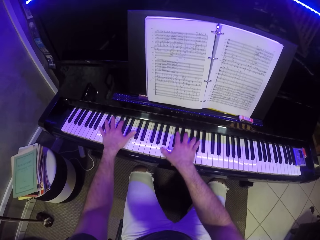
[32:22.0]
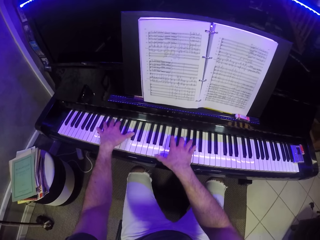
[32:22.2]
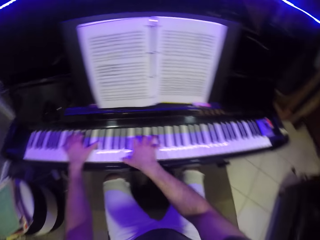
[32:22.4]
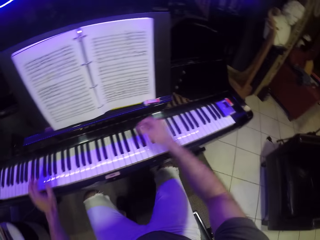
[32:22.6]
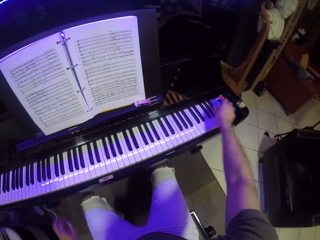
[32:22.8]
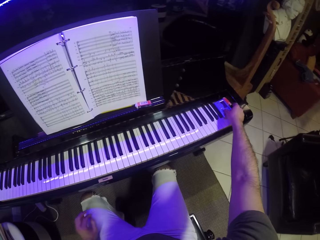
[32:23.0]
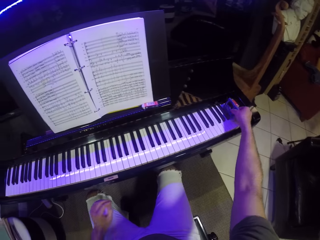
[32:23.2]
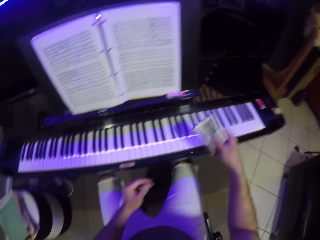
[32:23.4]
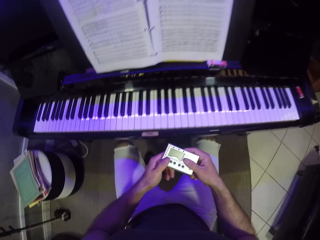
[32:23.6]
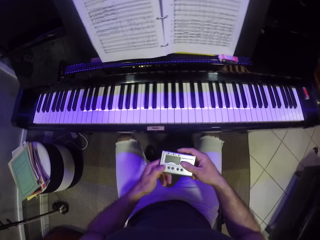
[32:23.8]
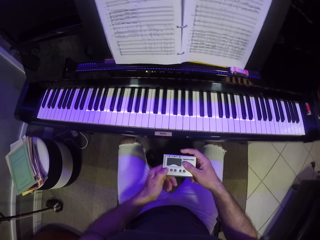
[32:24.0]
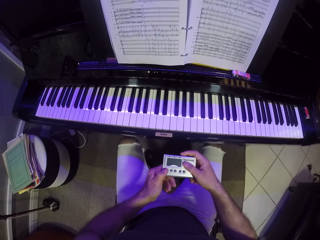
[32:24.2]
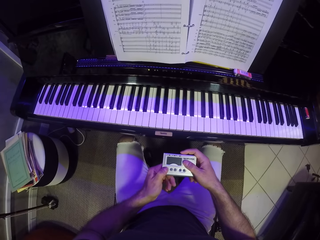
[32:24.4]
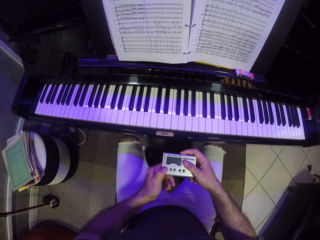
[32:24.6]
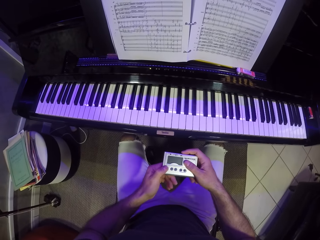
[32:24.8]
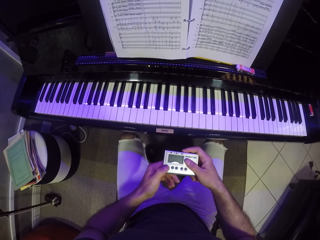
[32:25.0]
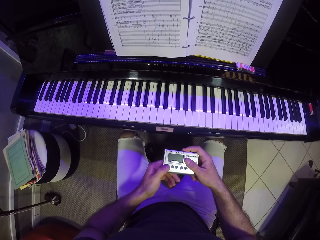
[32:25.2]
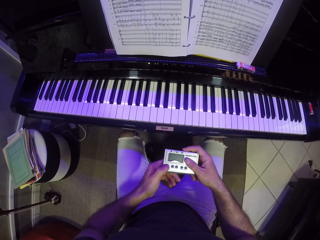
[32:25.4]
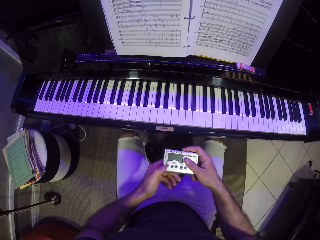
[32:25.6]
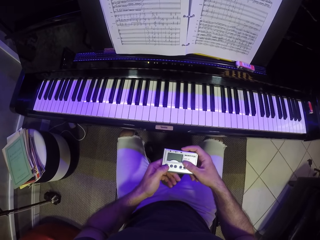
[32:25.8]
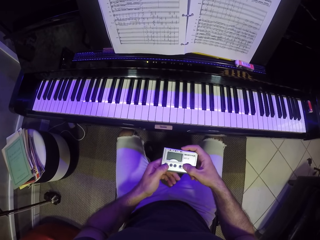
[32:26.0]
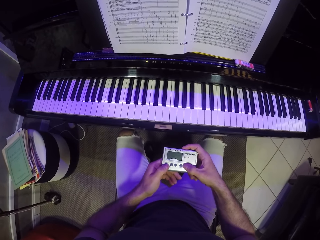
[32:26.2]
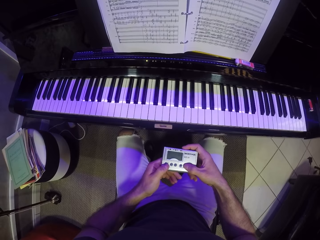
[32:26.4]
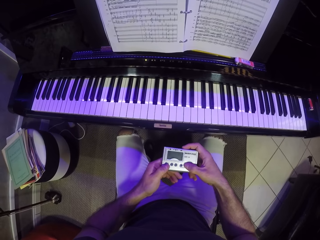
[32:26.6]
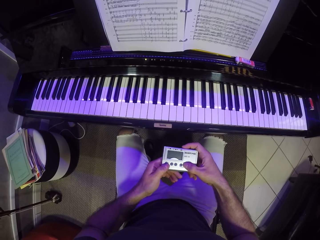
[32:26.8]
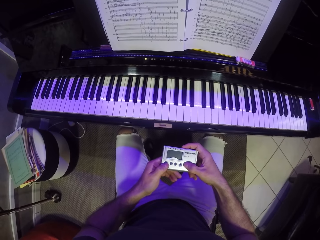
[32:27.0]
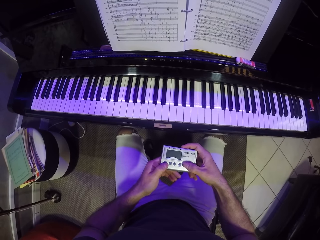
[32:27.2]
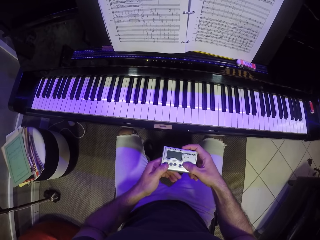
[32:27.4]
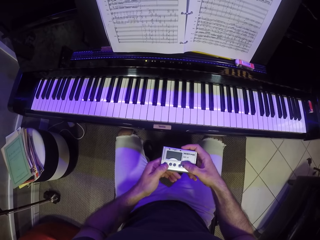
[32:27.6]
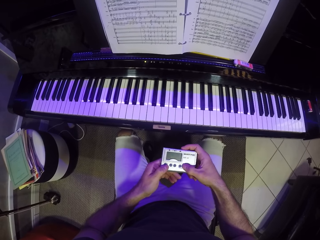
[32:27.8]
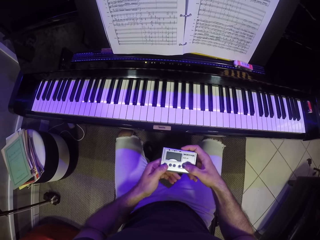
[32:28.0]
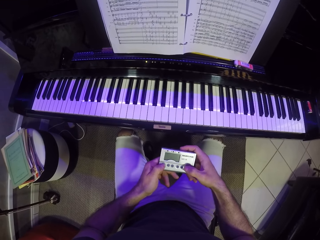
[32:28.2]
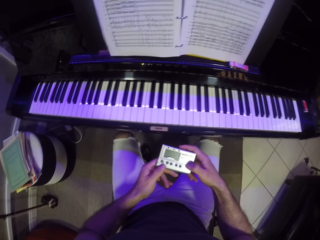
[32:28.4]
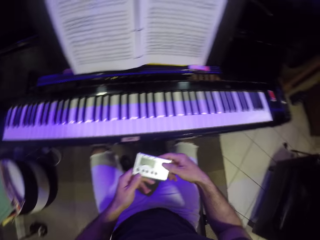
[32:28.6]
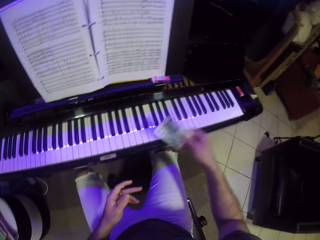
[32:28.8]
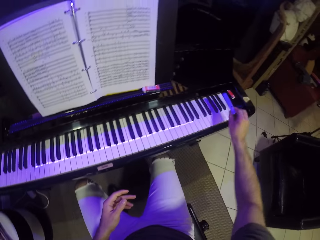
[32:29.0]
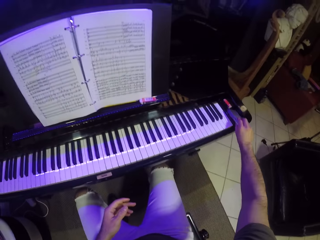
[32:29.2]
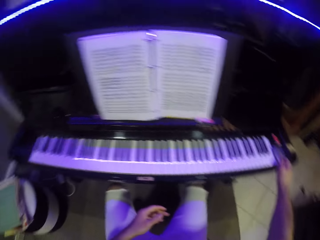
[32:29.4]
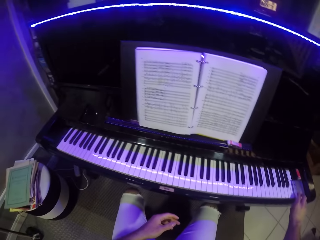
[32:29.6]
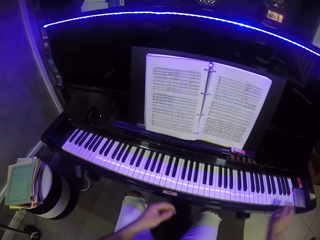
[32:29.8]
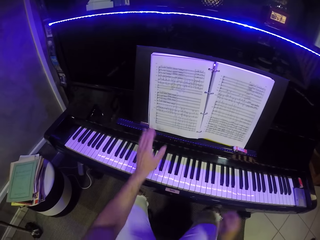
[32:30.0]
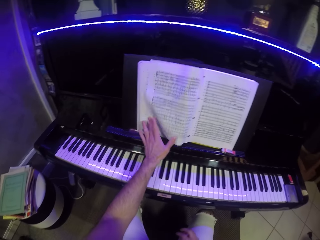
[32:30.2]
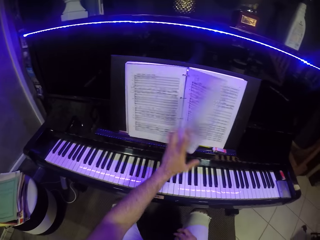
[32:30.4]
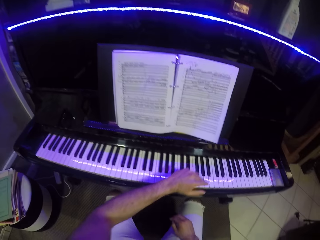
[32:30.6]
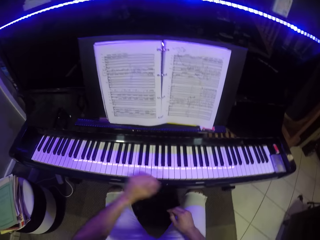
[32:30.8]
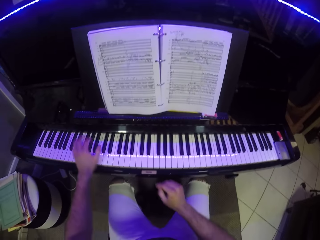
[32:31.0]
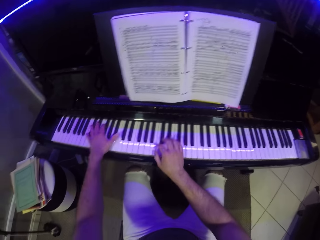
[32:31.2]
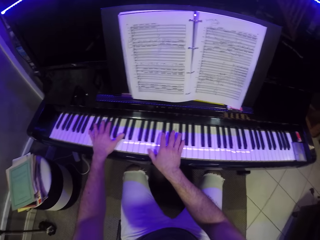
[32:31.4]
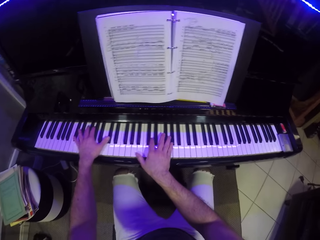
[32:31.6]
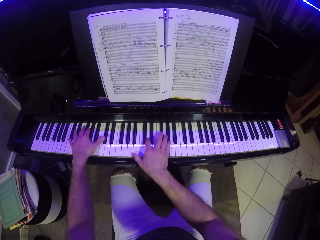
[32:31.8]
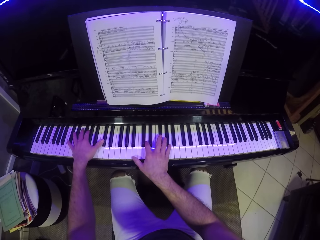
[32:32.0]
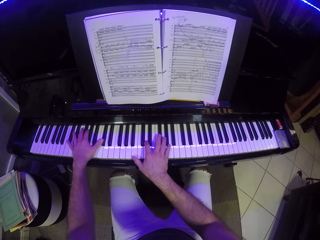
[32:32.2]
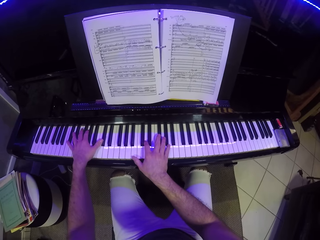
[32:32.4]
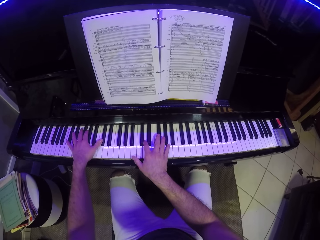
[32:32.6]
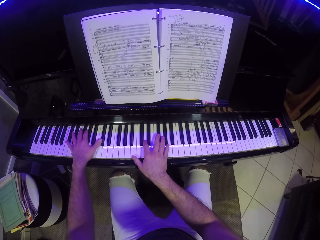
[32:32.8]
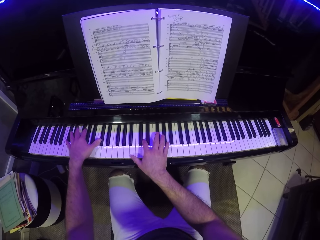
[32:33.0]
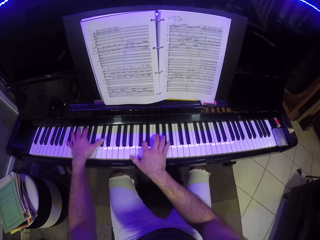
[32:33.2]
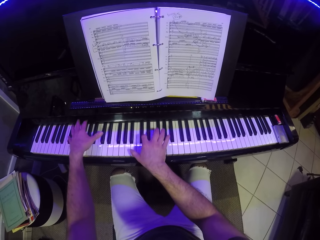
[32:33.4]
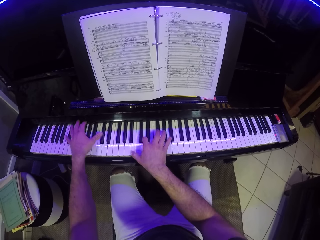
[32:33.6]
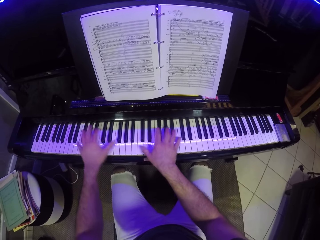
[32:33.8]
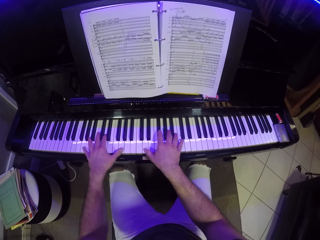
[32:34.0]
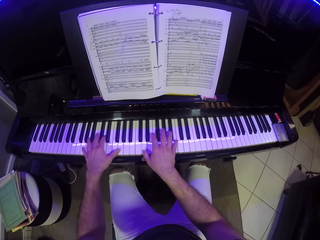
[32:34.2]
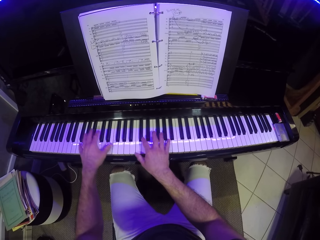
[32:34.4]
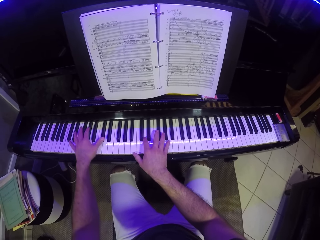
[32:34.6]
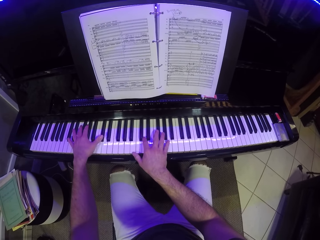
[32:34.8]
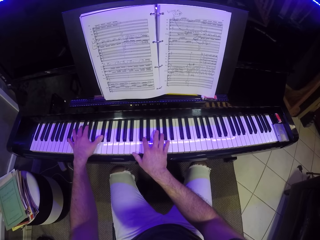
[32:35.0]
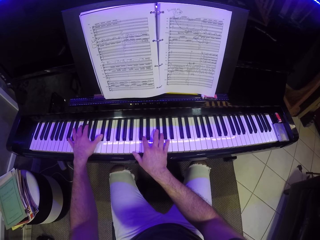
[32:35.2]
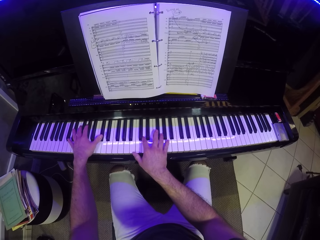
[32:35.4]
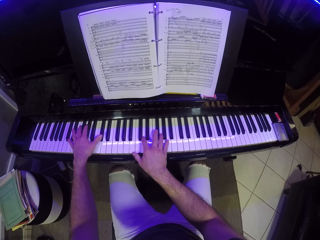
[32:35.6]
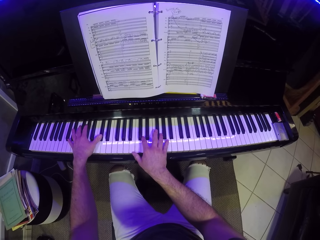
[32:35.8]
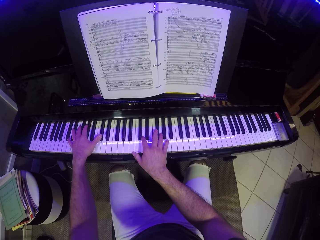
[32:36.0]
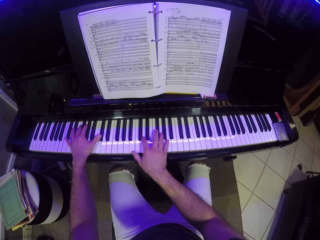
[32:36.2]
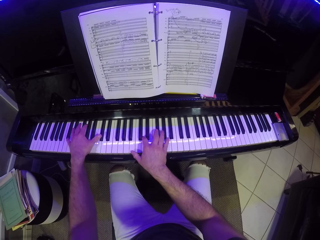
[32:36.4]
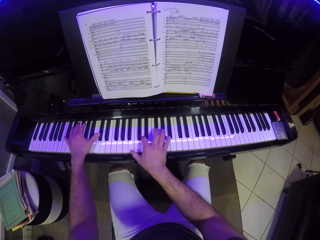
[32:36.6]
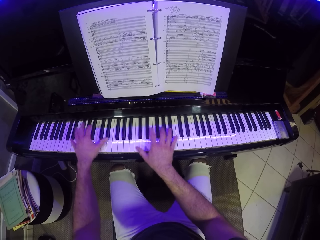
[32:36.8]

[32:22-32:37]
The camera wearer picks up a recorder on the piano with his right hand. He touches something. He operates the recorder with both hands. He places the recorder in his right hand on the piano. He flips a page from the music sheets on the piano with his left hand. He plays the piano with both hands.

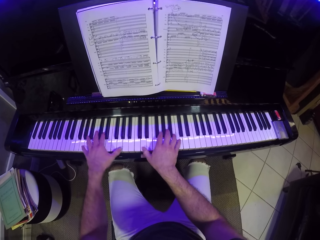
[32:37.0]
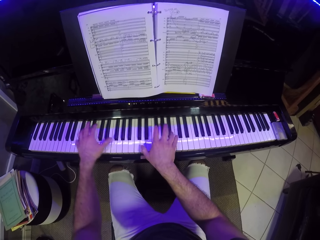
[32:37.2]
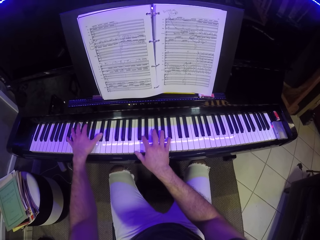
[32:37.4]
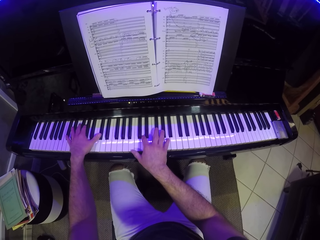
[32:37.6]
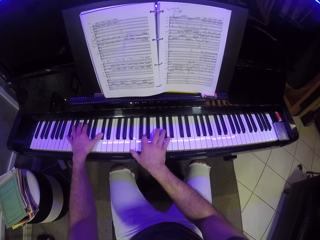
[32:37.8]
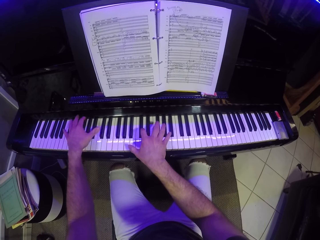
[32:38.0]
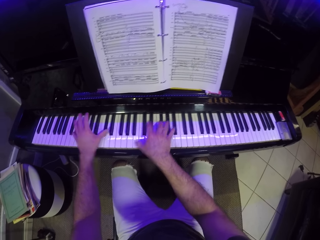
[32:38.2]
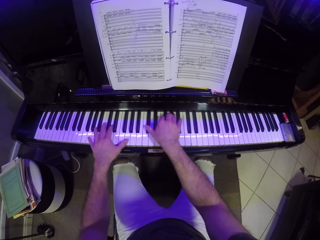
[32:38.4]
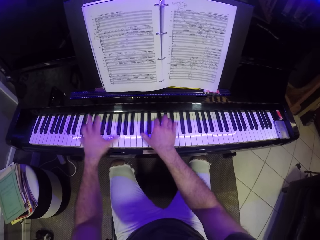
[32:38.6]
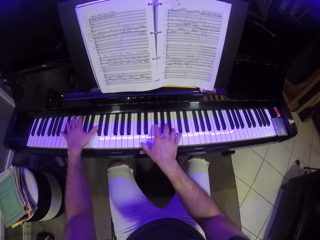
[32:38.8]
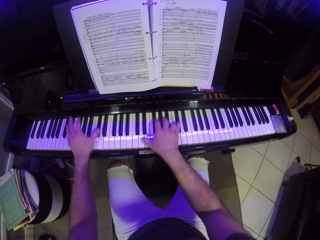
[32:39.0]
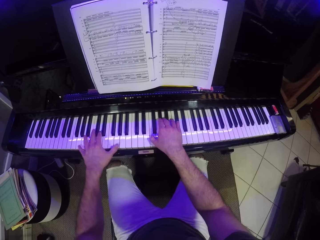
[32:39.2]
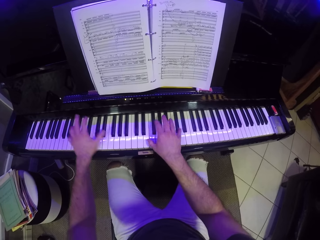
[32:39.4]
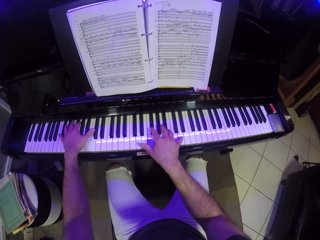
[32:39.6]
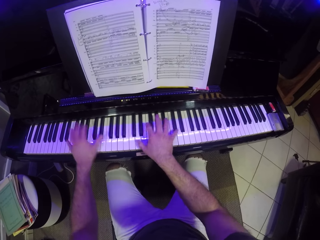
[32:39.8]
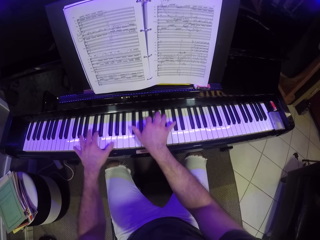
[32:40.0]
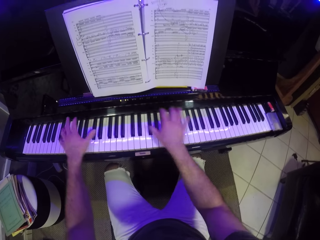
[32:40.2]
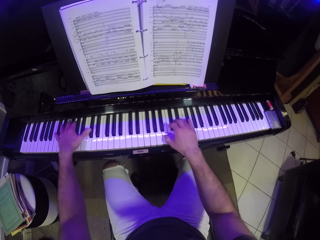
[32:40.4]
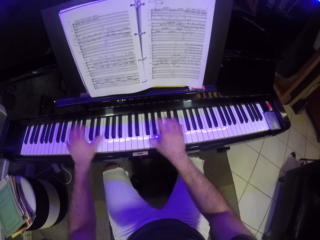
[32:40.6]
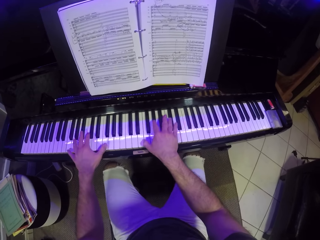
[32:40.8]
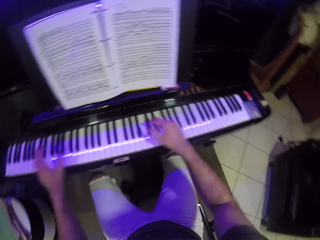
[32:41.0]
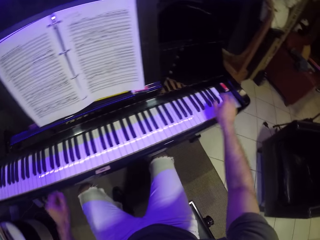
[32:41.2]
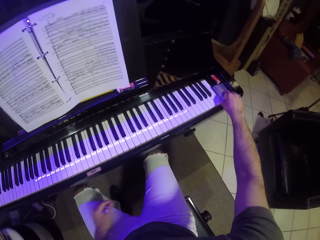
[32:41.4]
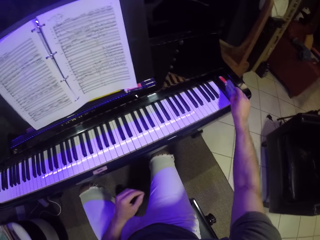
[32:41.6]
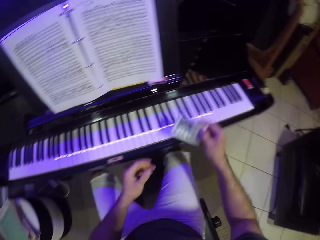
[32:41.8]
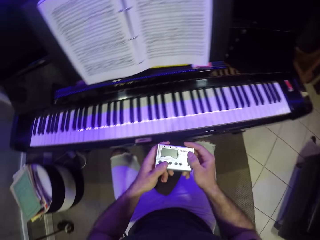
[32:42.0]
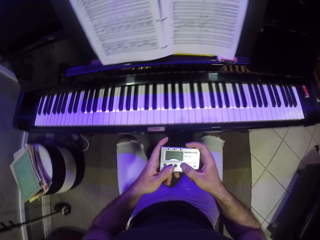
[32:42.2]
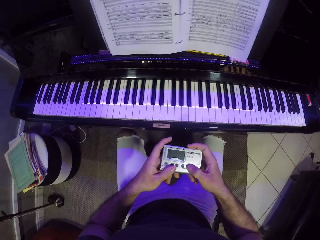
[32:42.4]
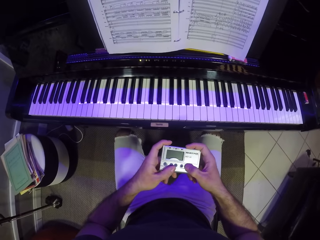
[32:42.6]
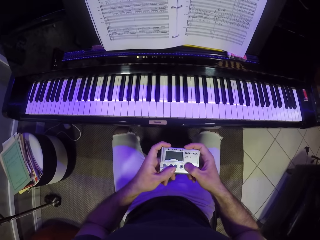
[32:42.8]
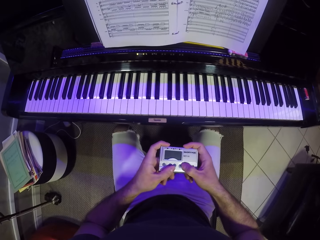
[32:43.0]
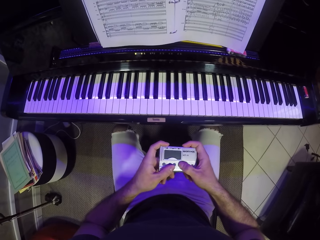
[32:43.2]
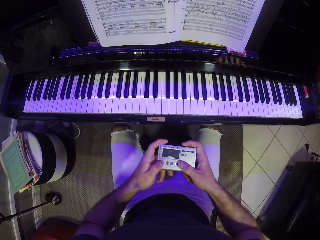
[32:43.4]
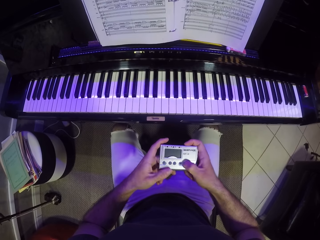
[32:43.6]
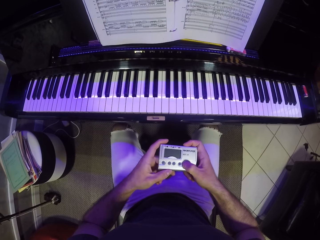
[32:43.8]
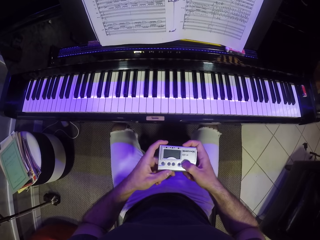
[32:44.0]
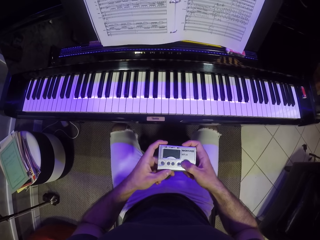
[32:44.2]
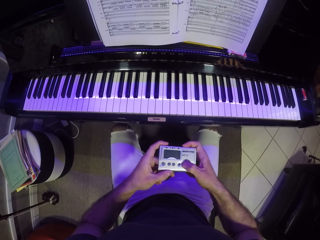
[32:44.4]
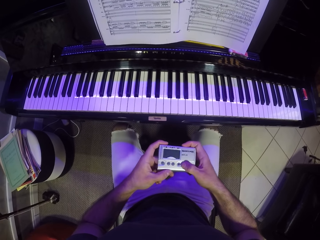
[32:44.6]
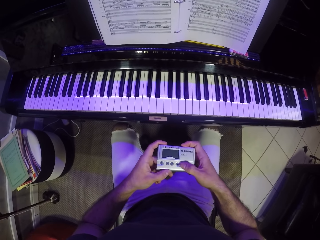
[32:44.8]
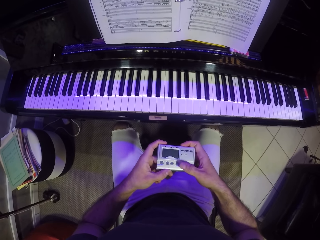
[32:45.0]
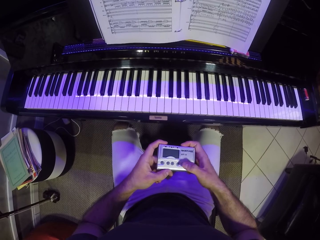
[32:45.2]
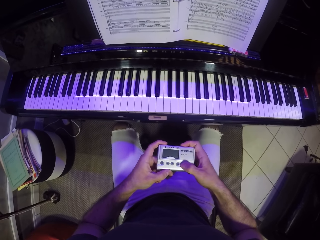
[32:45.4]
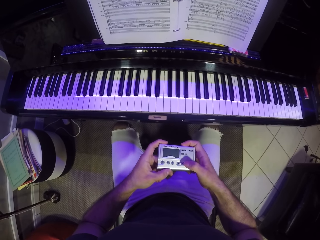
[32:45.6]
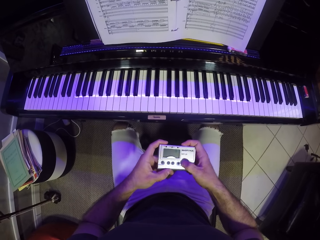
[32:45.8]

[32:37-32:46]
The camera wearer picks up the recorder on the piano with his right hand. He operates the recorder with both hands. He touches something.
